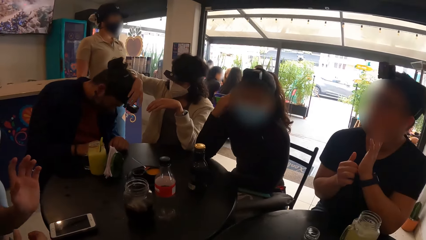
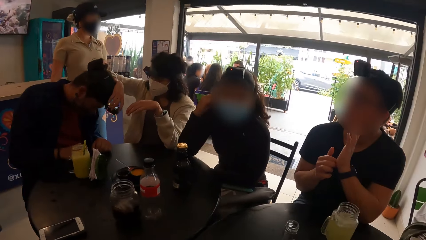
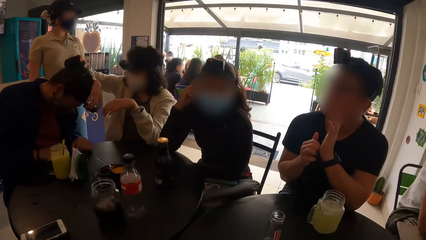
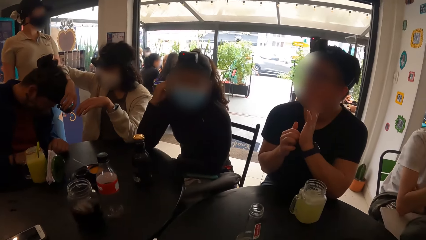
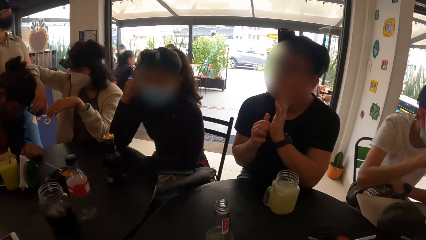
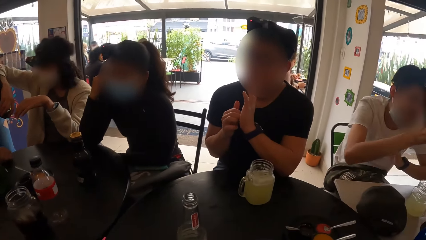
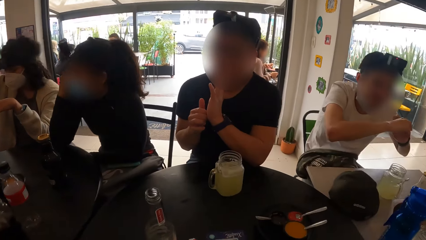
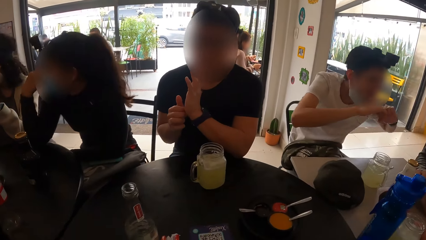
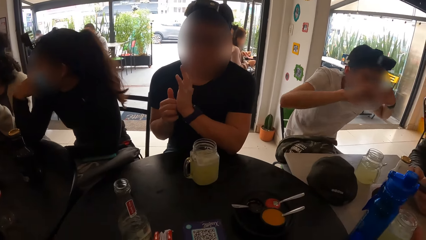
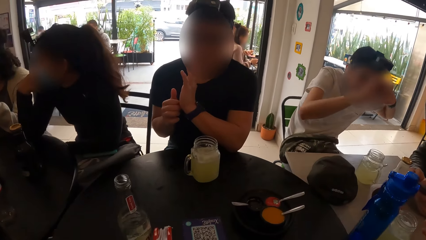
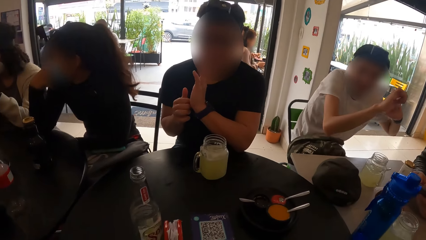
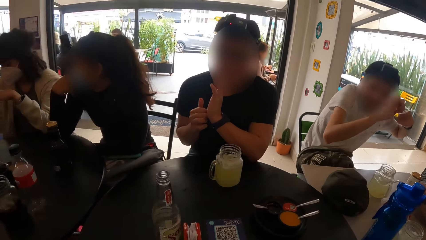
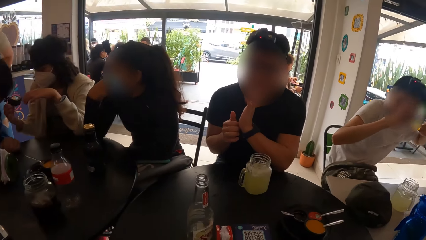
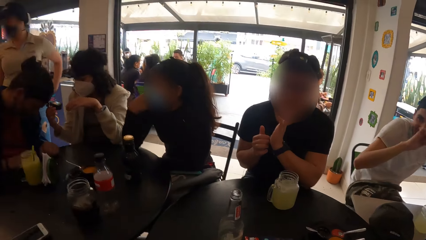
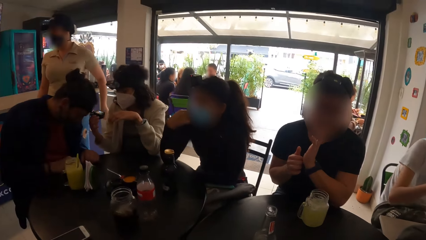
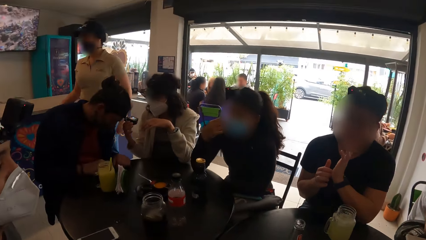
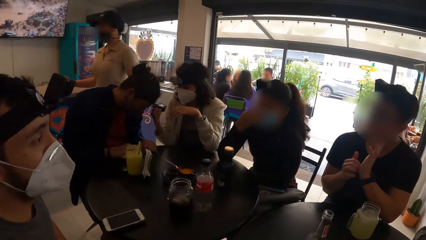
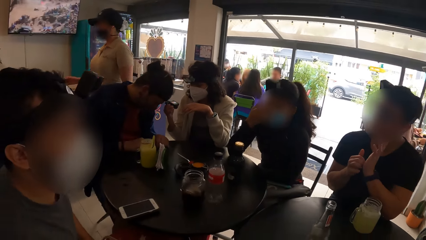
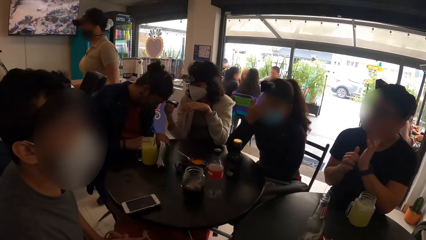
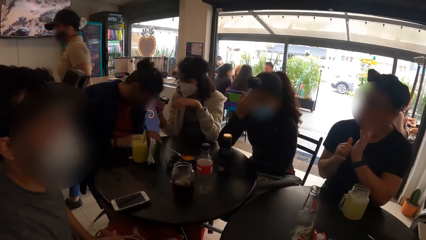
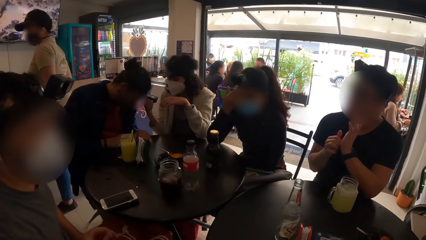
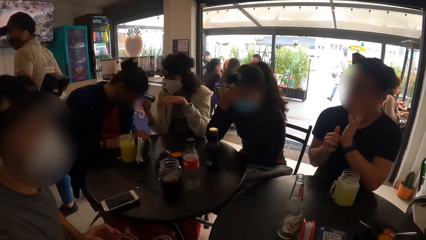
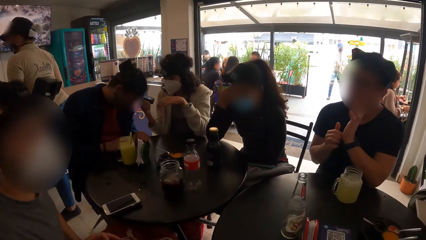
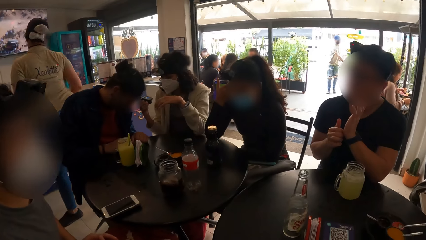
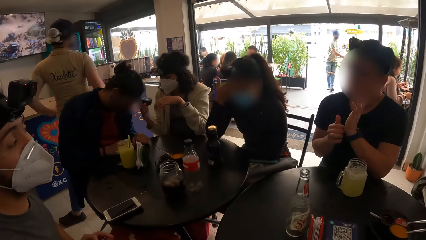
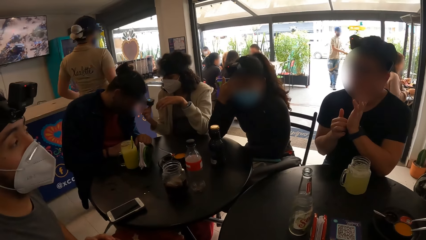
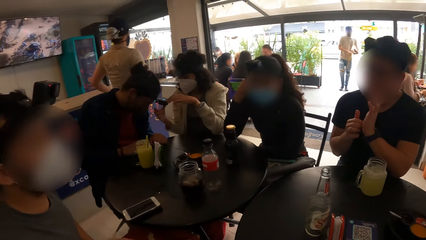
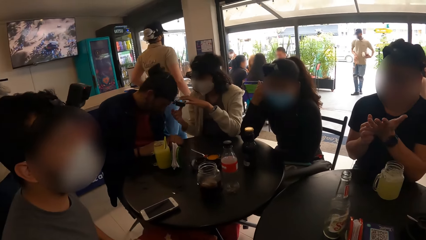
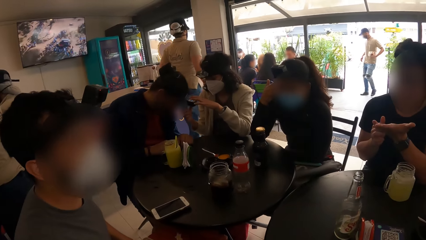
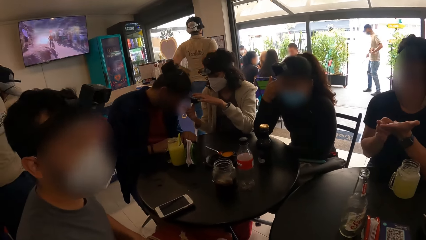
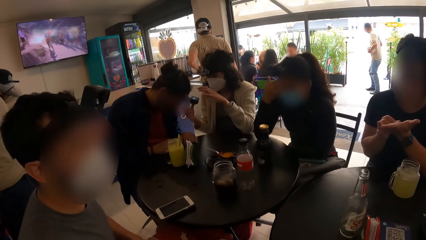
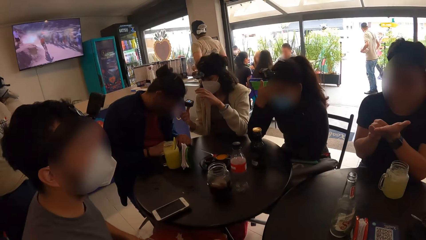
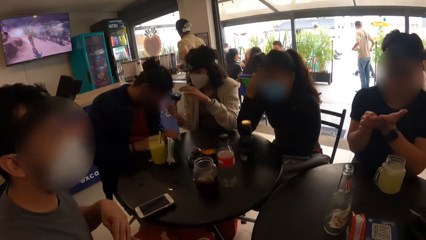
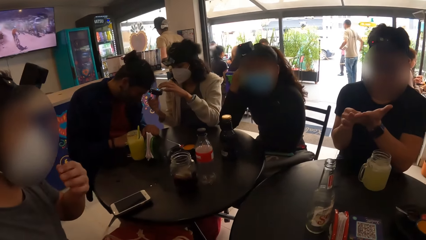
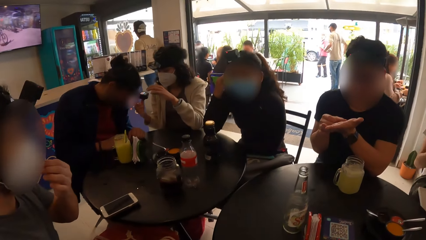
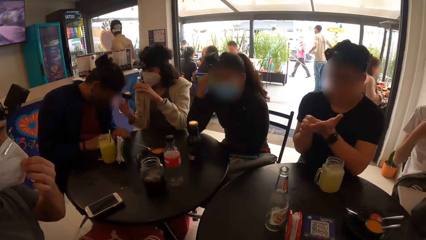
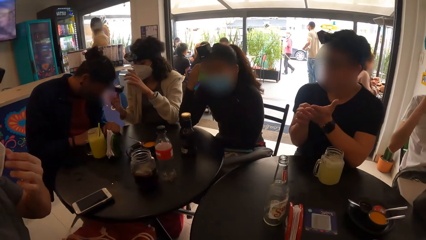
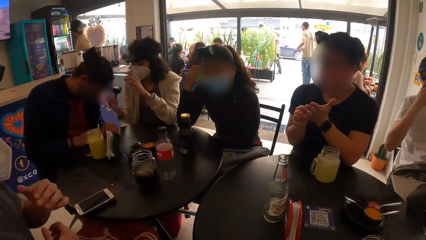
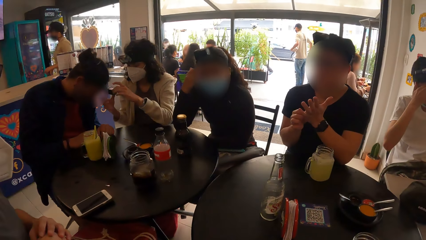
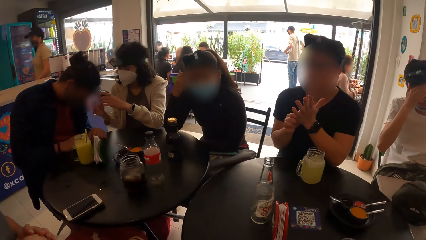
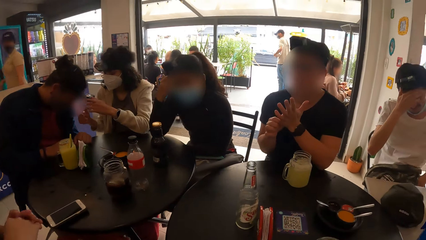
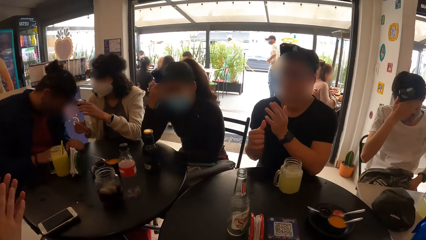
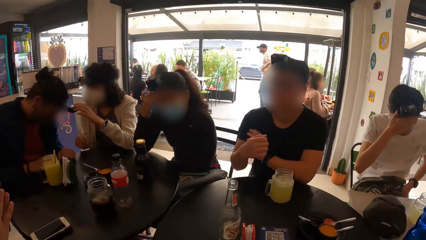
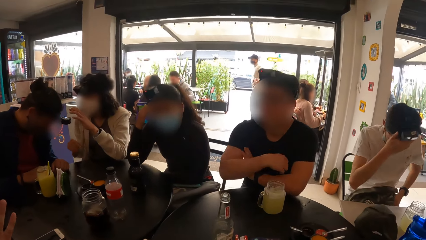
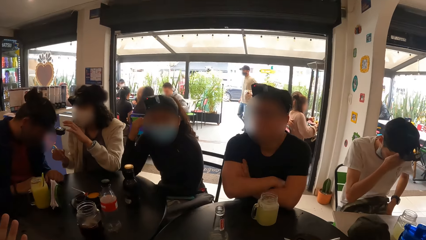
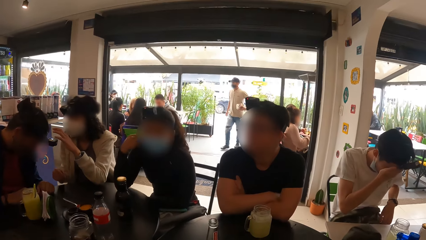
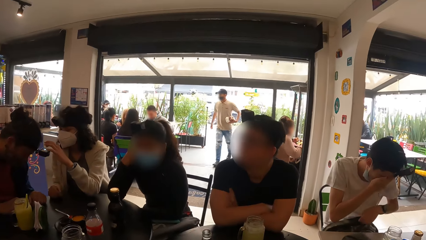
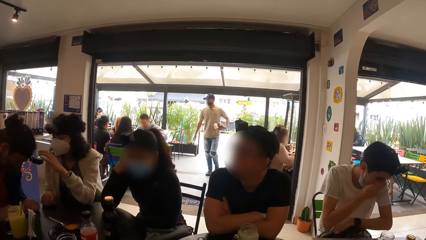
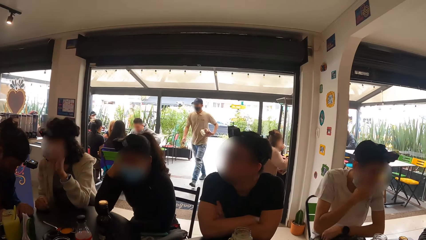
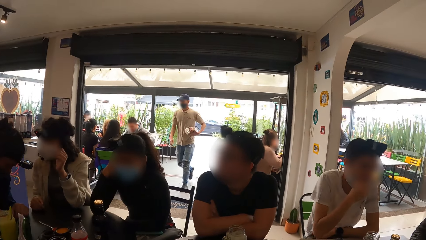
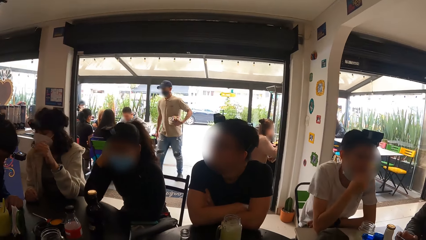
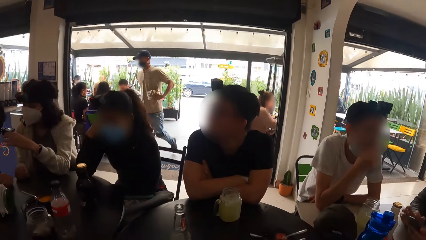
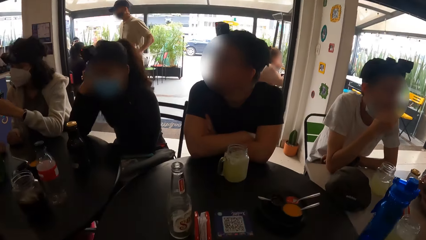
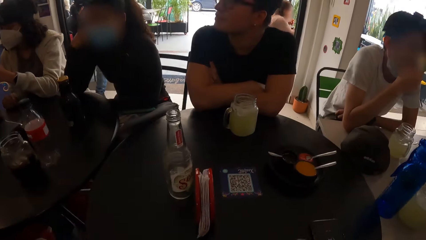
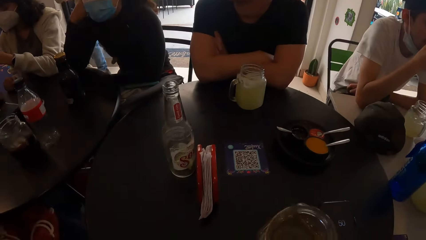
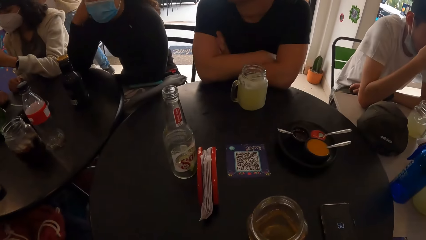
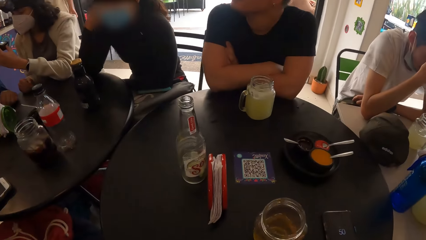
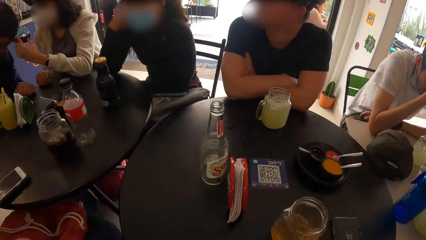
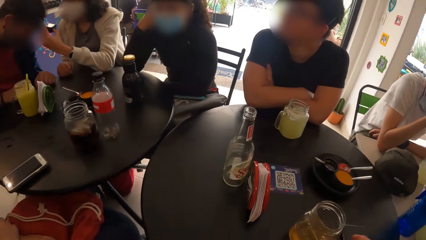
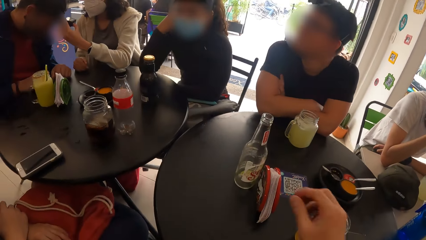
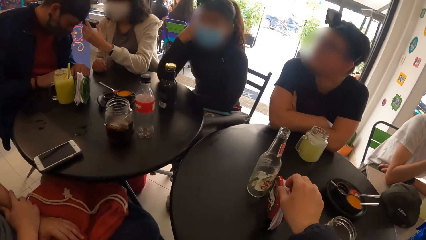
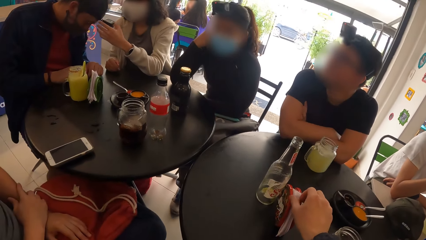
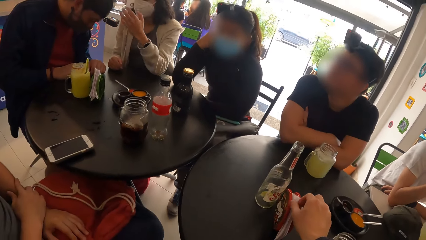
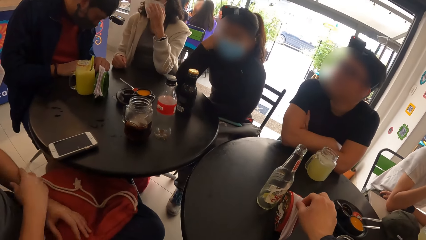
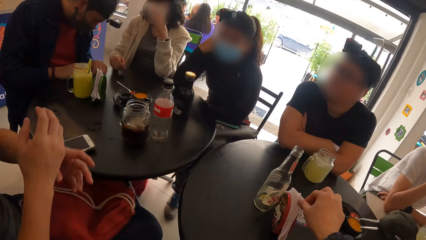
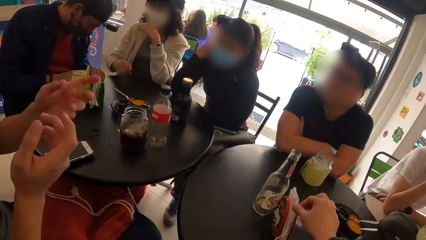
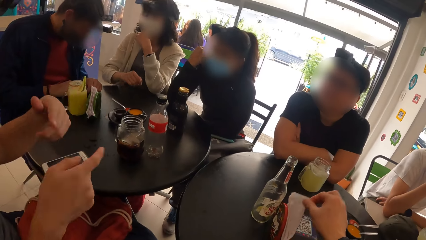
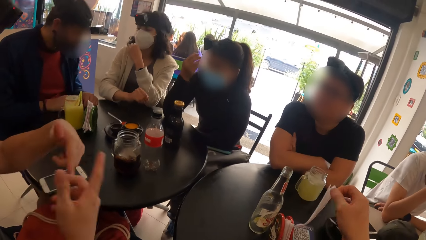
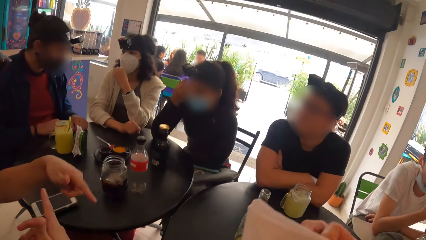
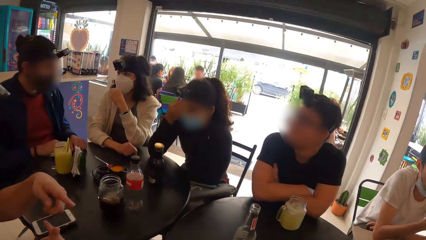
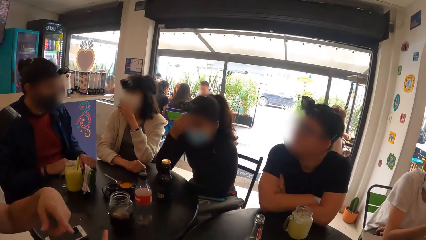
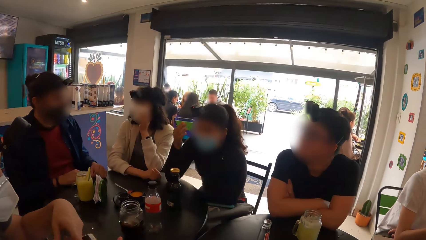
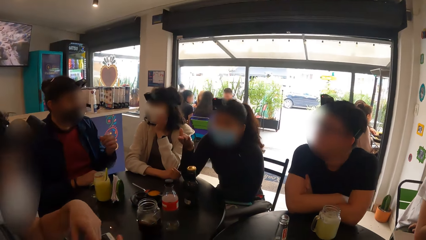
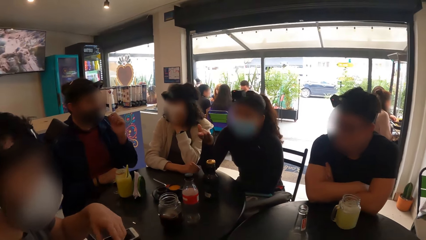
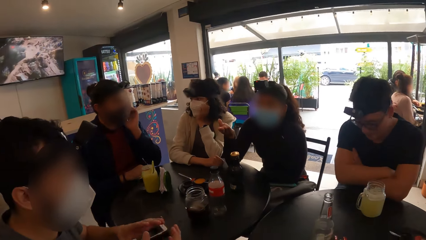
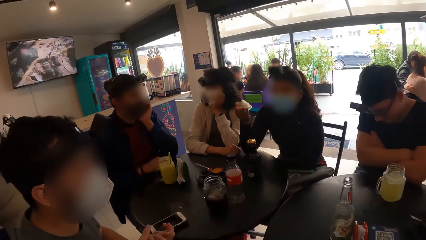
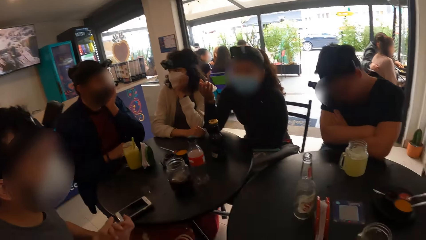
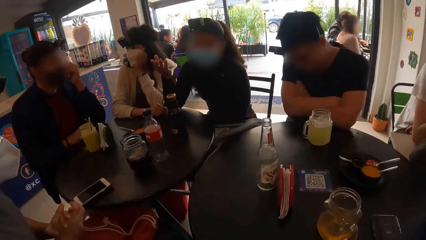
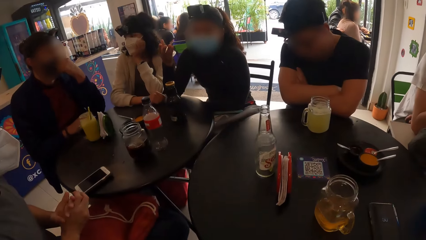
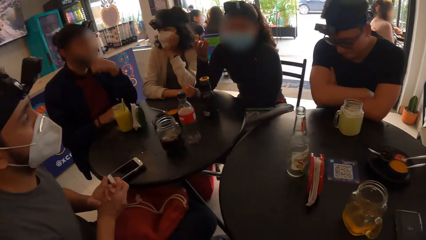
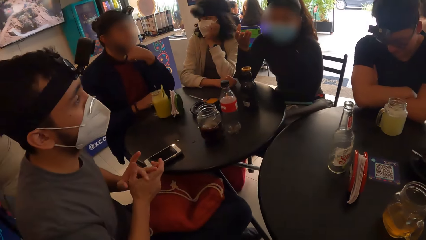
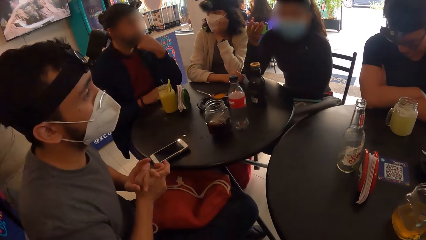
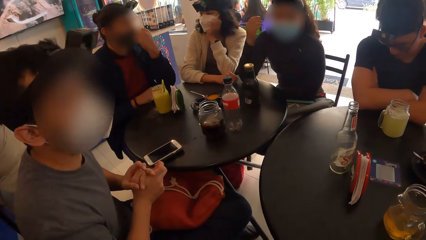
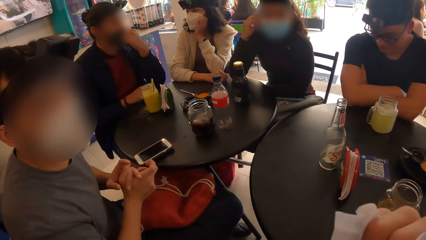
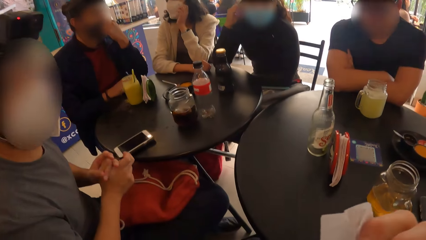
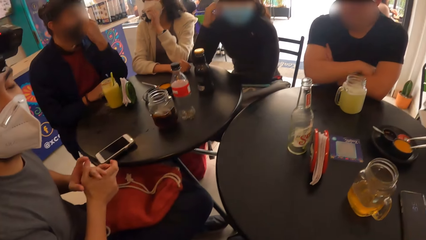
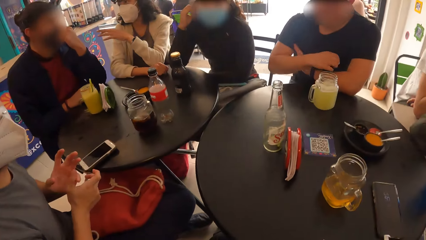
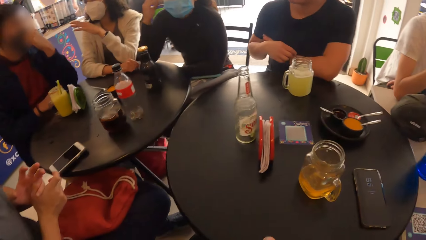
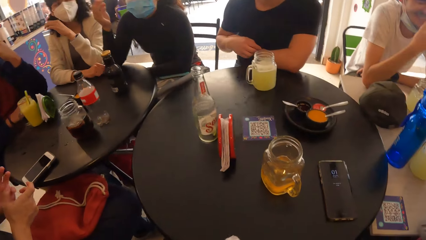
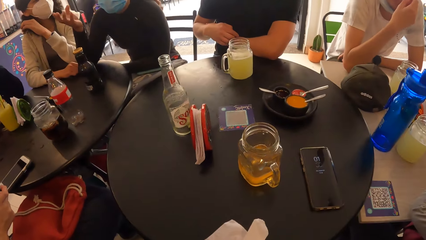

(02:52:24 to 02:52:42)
The camera wearer interacts with a person. He looks around. A woman presses the headcam of a man with her left hand. Another man adjusts his face mask with his right hand. The camera wearer drops a jar of drink on the table with his right hand. He picks up a serviette paper from a serviette holder on the table with his right hand. Another woman interacts with the group of people. The camera wearer looks around.
